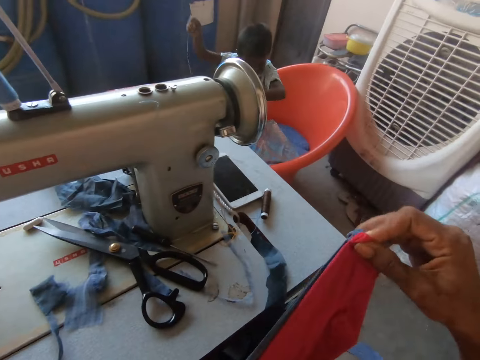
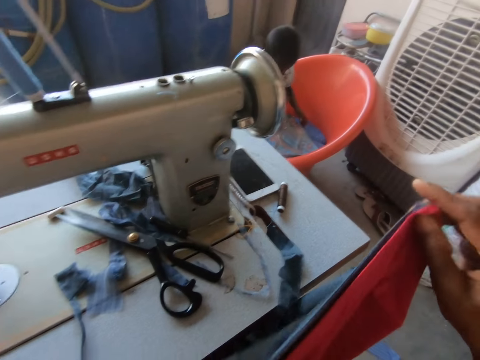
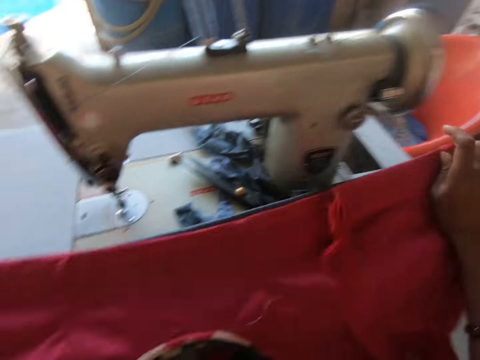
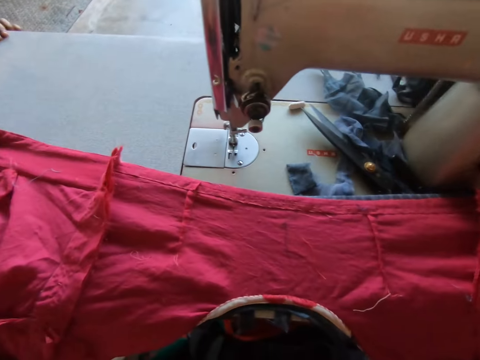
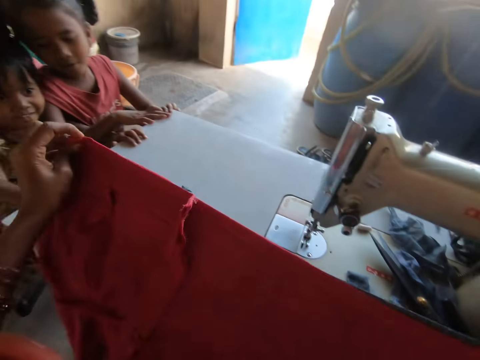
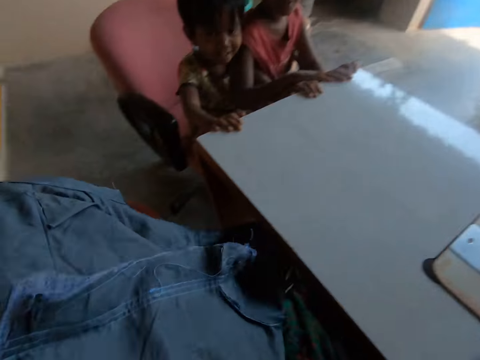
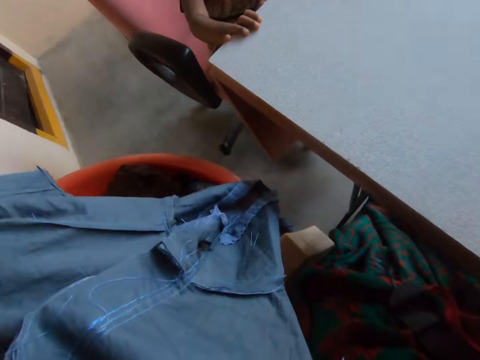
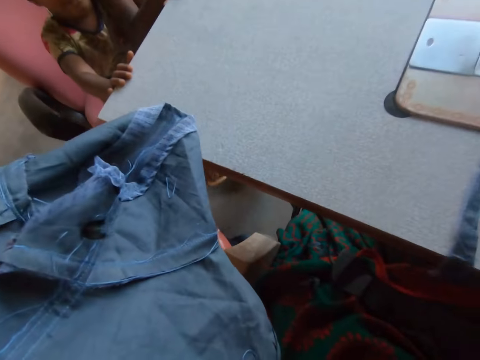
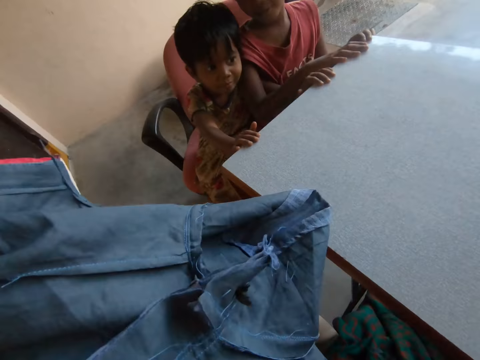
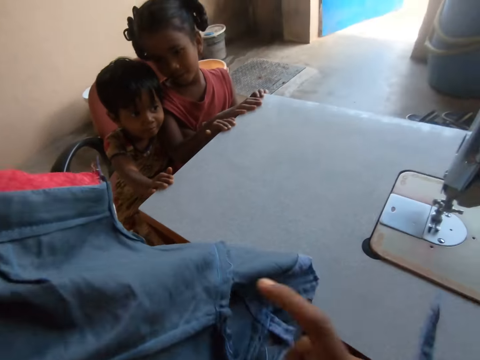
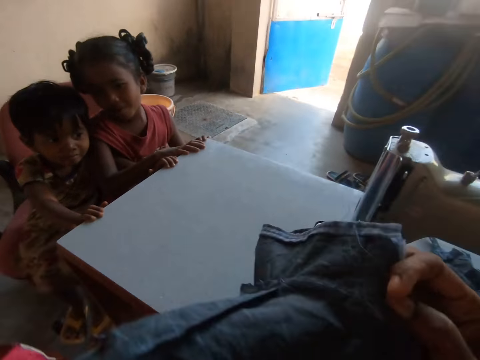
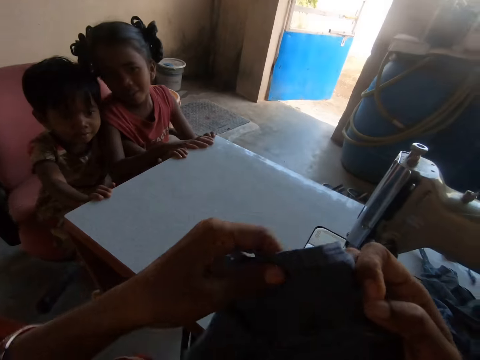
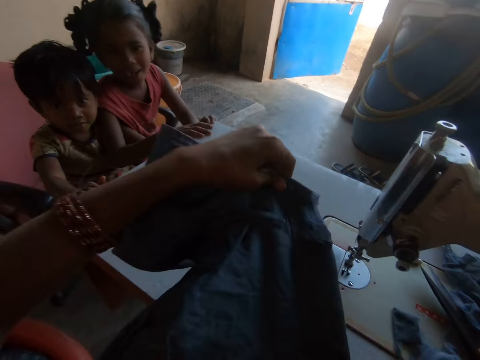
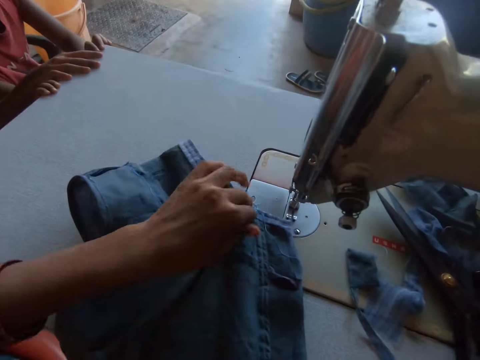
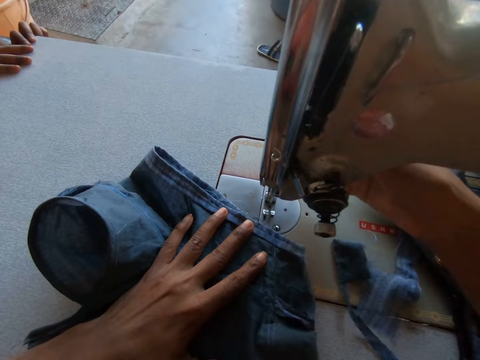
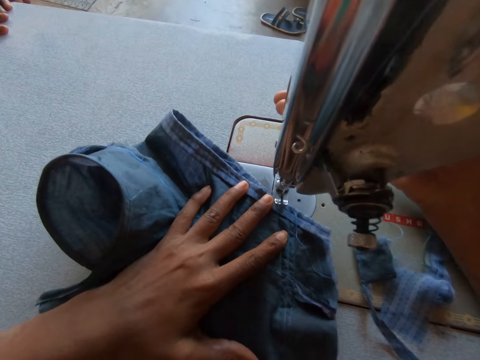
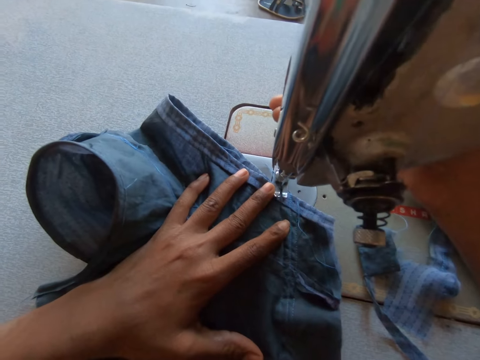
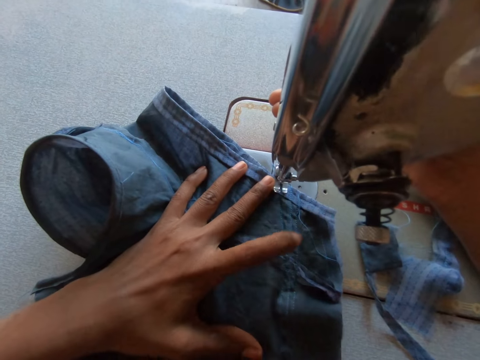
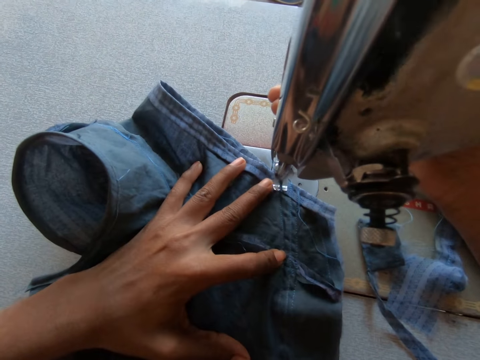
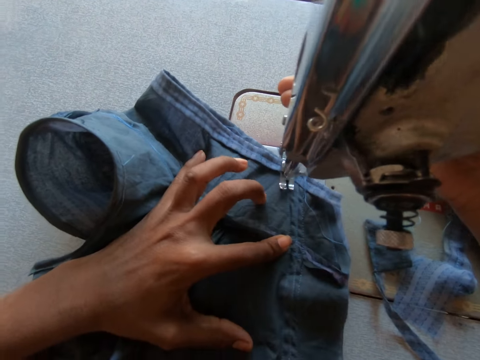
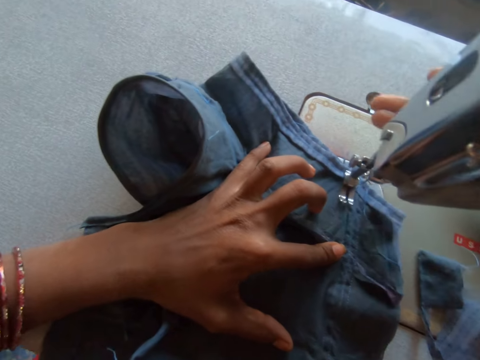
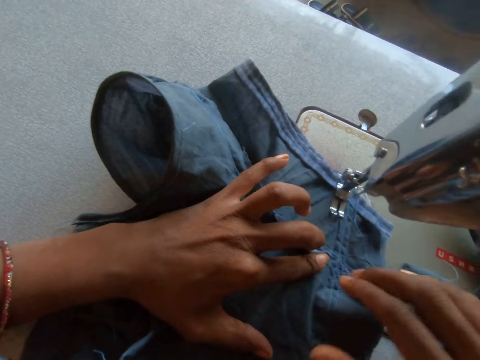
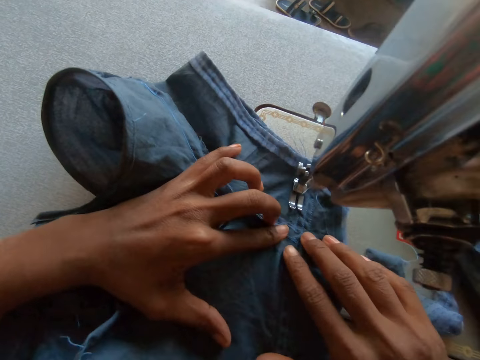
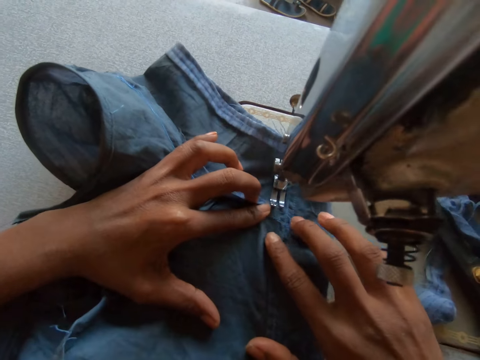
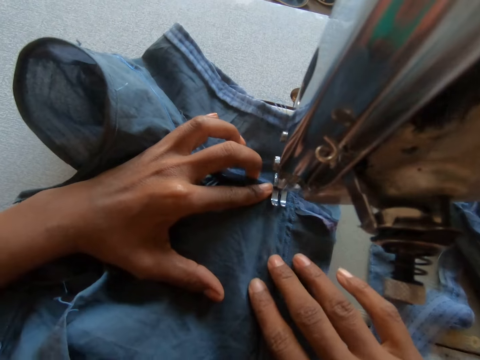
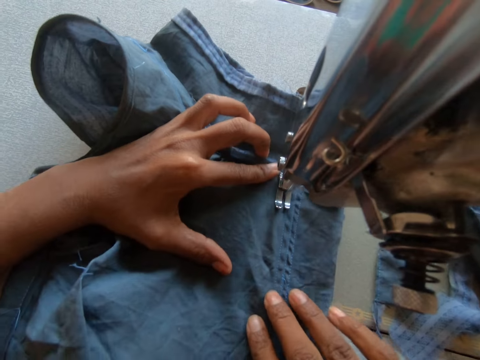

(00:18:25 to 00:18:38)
The camera wearer lays the pieces of cloth on the sewing machine. She removes the pieces of cloth from the sewing machine with her hands. She holds two cloths. She adjusts the pieces of cloth in her hands. She lays the piece of cloth on the sewing machine. She lifts the sewing machine lever with her right hand and pulls down the sewing machine lever with her right hand. She sews the piece of cloth.

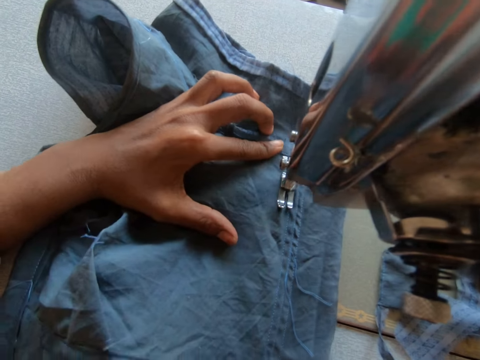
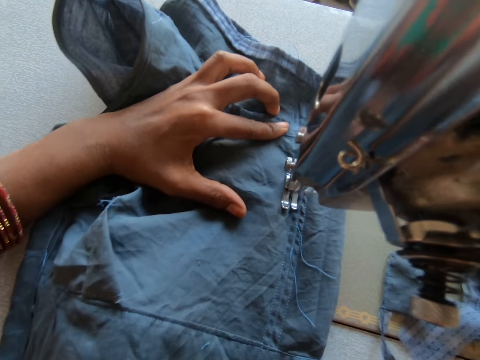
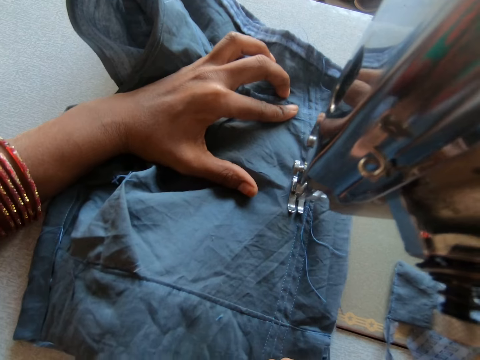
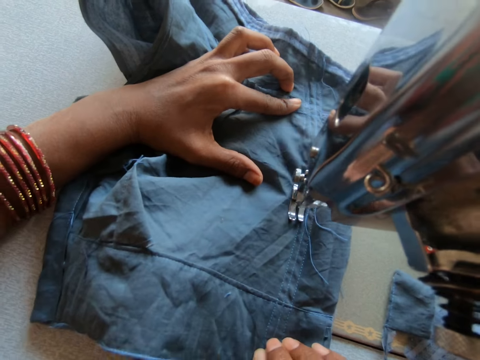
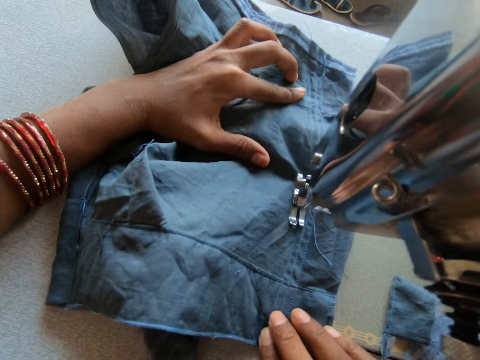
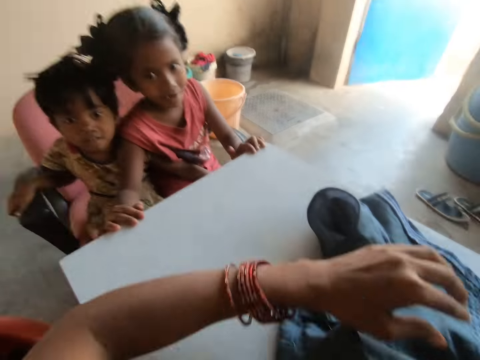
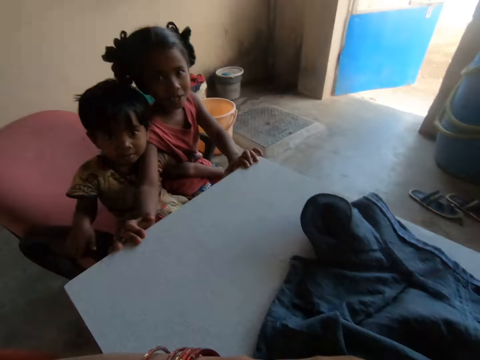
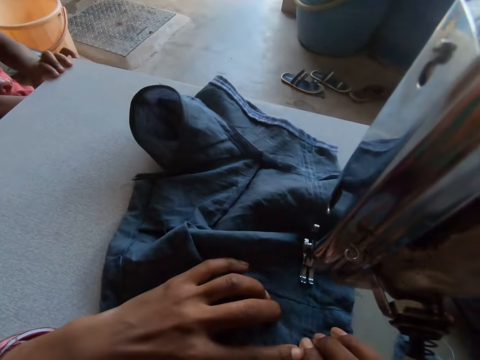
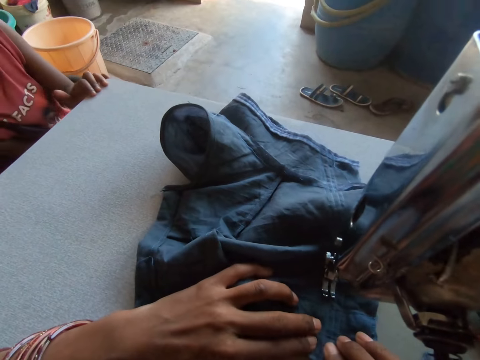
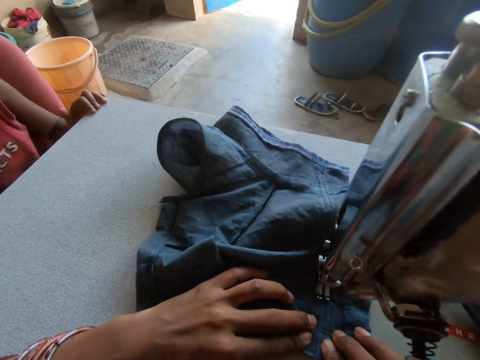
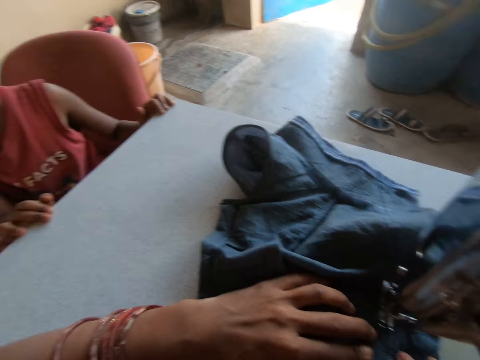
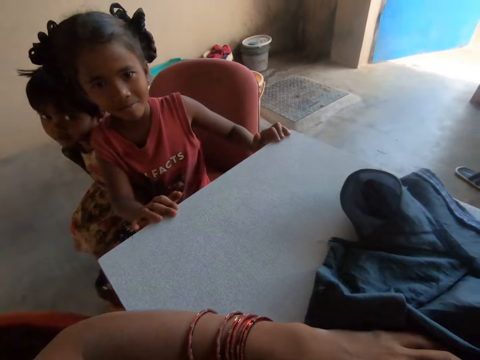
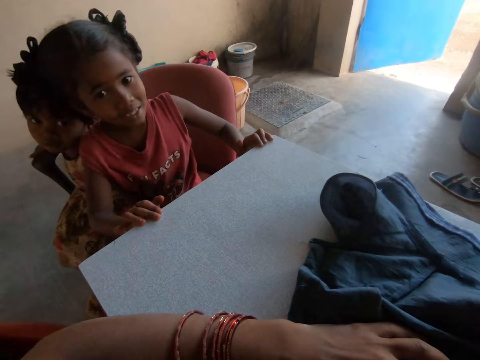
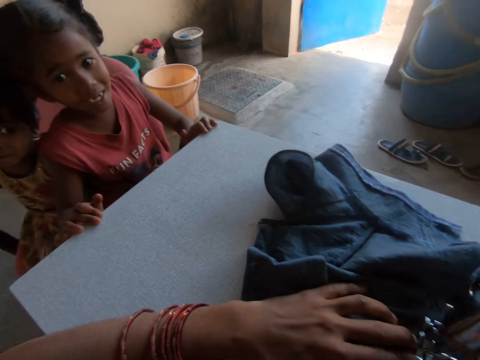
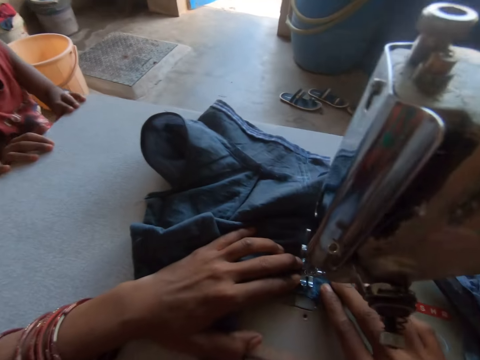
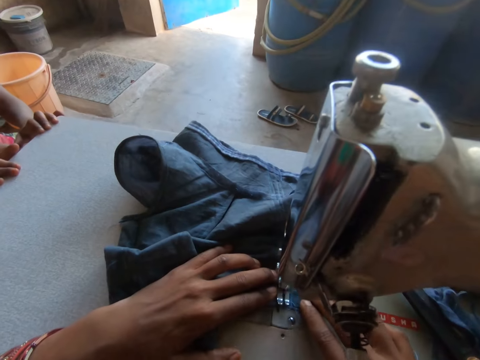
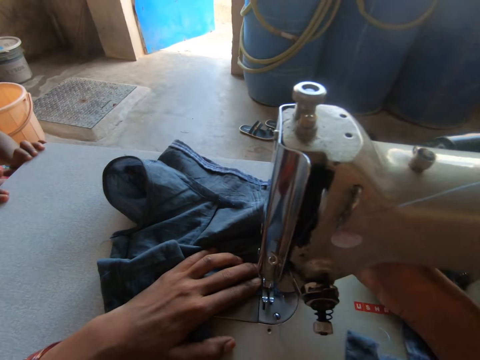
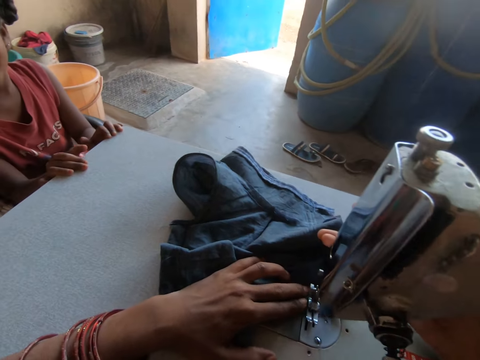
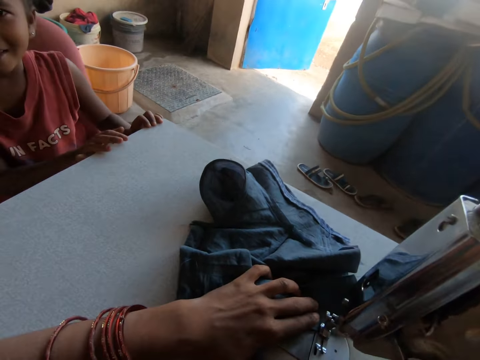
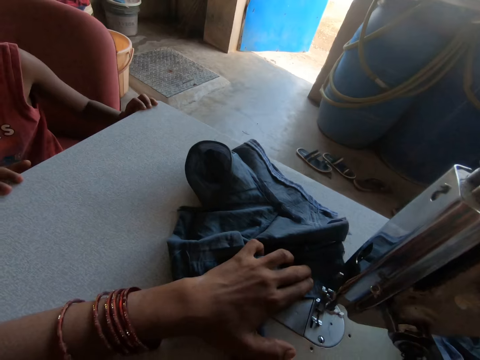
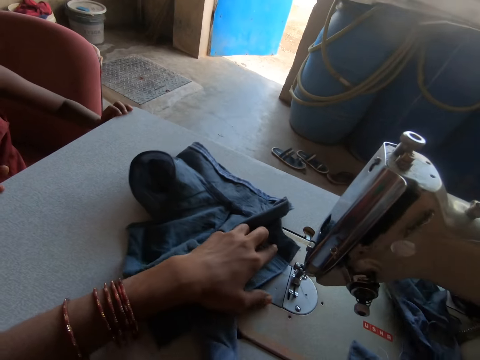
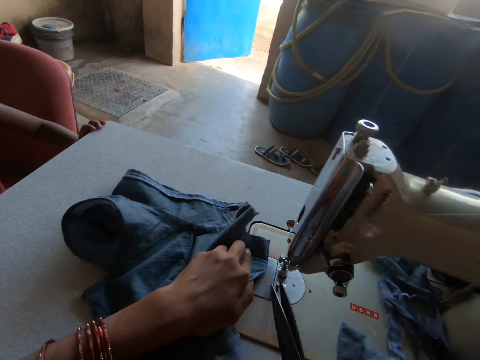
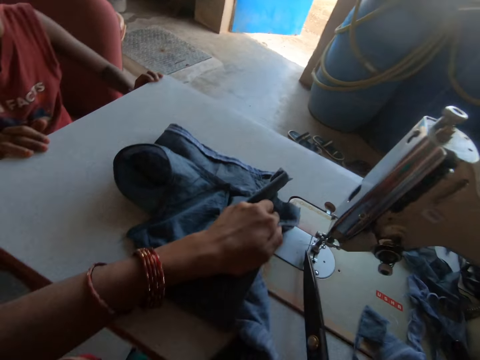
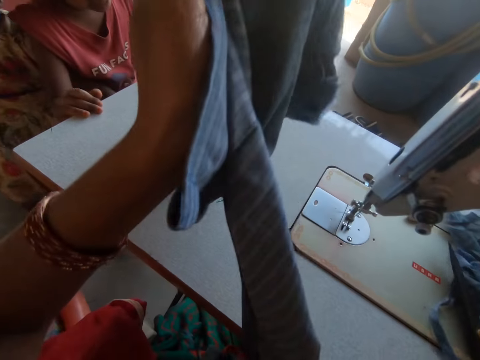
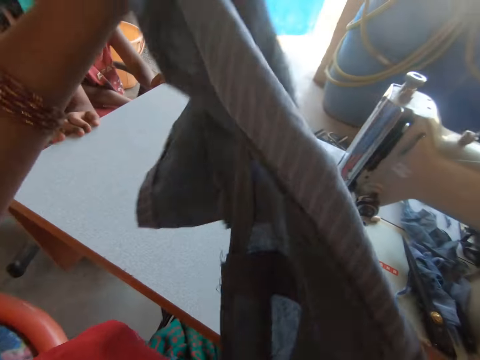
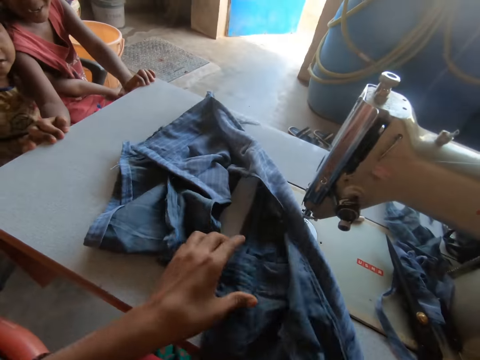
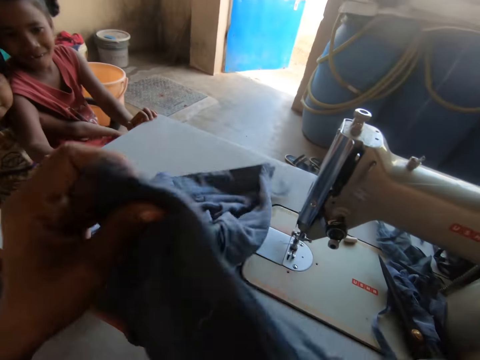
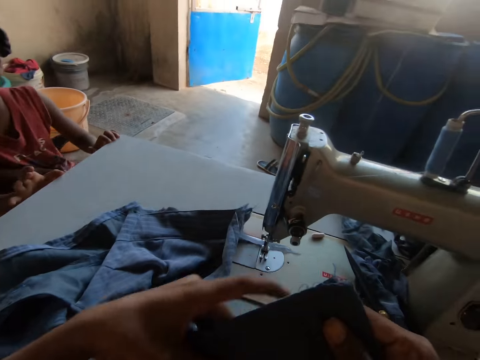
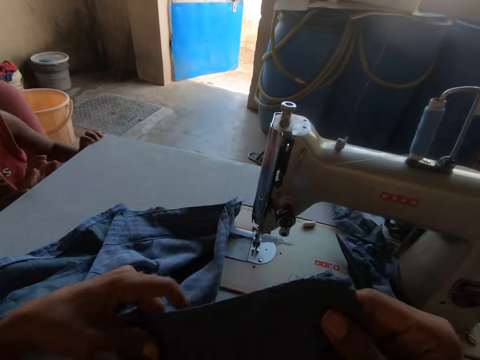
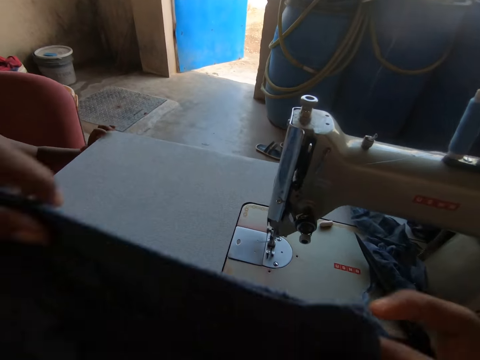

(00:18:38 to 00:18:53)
The camera wearer looks around. She interacts with the girl. She sews the cloth. She lifts the sewing machine lever with her right hand. She picks up the pair of scissors from the sewing machine with her right hand. She cuts off the thread from the piece of cloth with the pair of scissors in her right hand. She removes the piece of cloth from the sewing machine with both hands. She drops the pair of scissors in her right hand on the sewing machine. She lays the pieces of cloth on the sewing machine. She removes the piece of cloth from the sewing machine with both hands.
